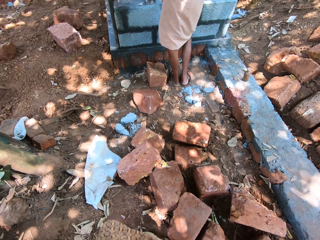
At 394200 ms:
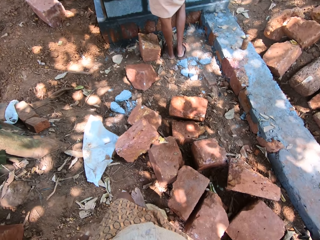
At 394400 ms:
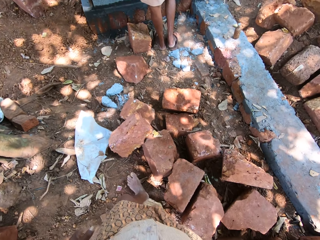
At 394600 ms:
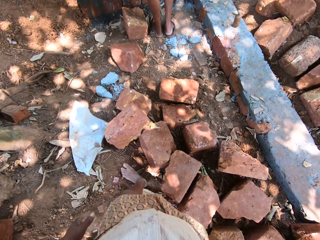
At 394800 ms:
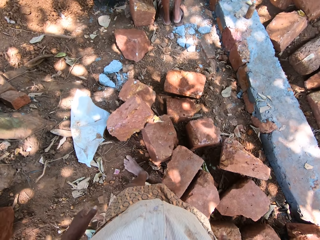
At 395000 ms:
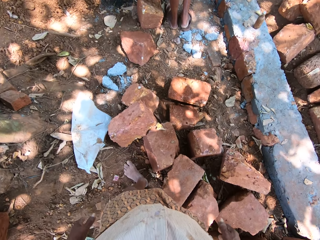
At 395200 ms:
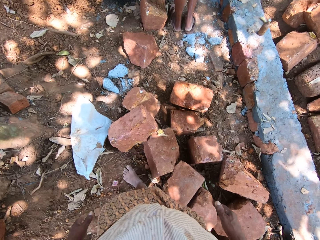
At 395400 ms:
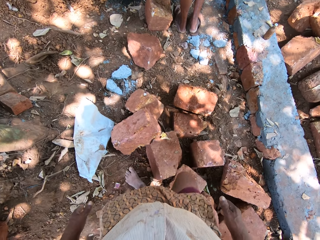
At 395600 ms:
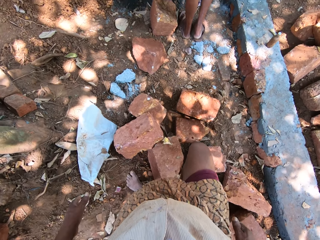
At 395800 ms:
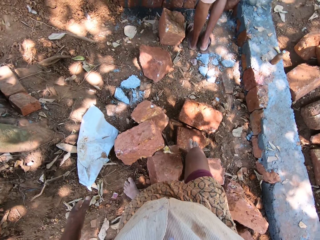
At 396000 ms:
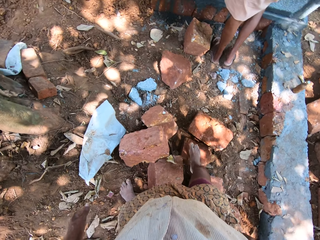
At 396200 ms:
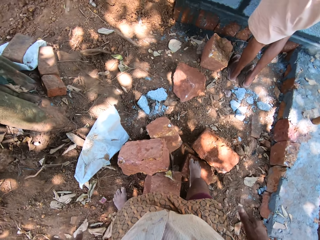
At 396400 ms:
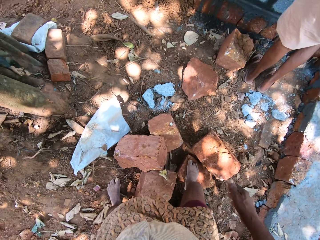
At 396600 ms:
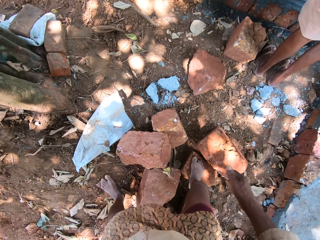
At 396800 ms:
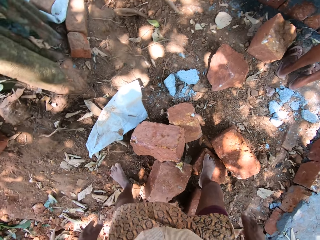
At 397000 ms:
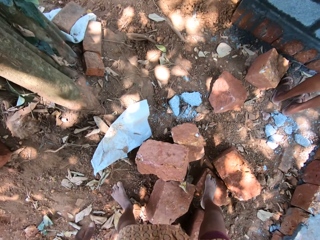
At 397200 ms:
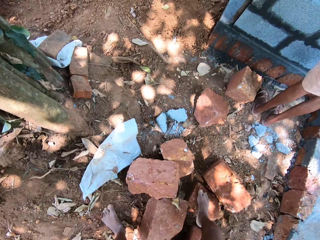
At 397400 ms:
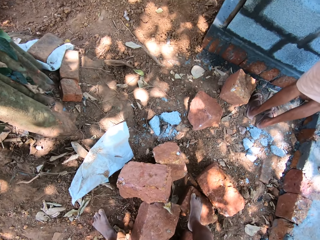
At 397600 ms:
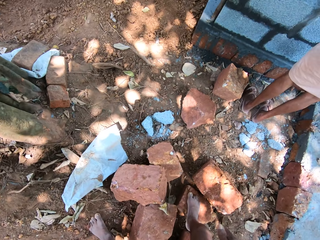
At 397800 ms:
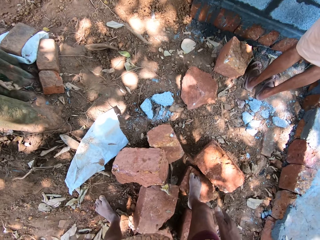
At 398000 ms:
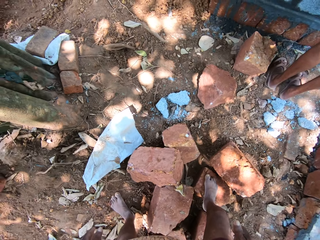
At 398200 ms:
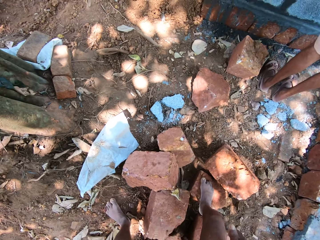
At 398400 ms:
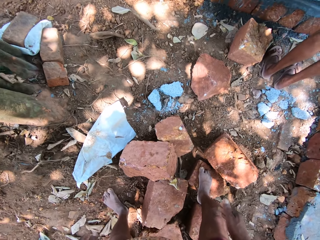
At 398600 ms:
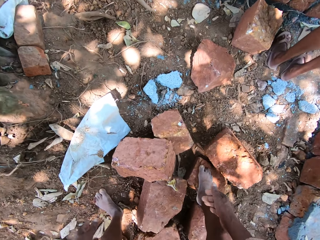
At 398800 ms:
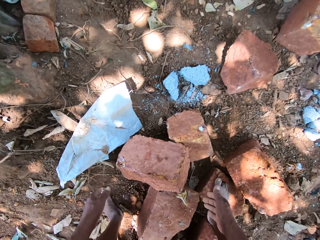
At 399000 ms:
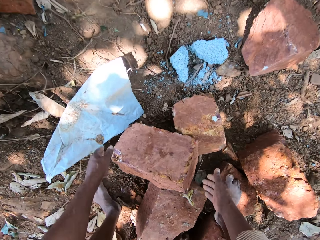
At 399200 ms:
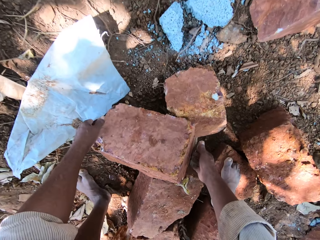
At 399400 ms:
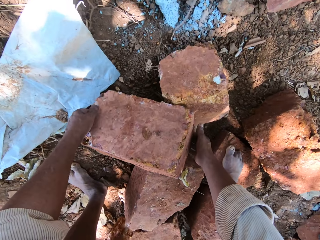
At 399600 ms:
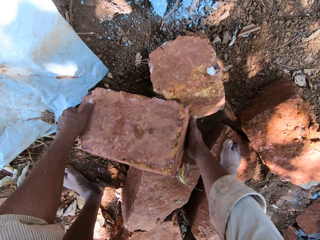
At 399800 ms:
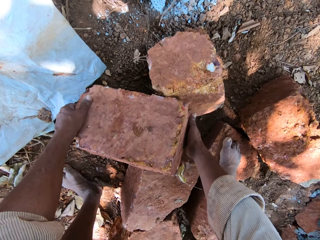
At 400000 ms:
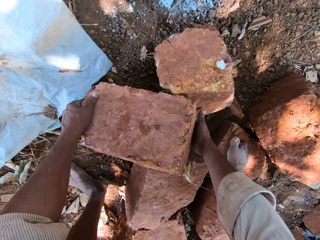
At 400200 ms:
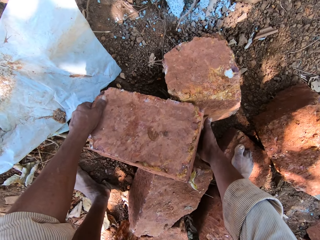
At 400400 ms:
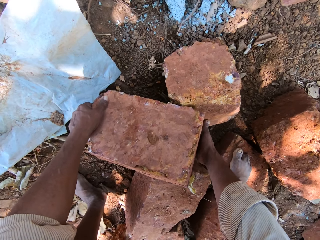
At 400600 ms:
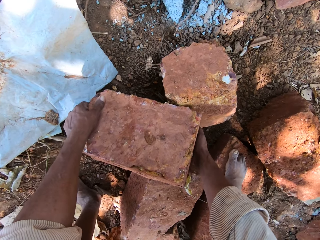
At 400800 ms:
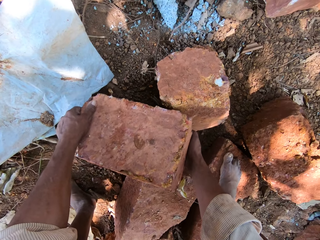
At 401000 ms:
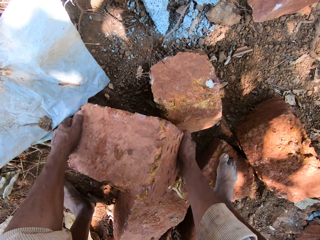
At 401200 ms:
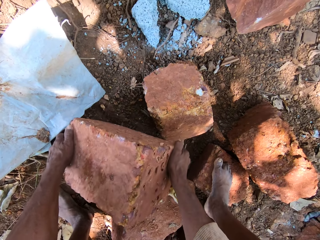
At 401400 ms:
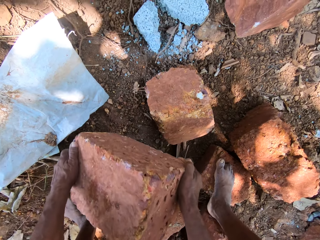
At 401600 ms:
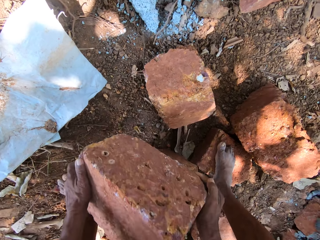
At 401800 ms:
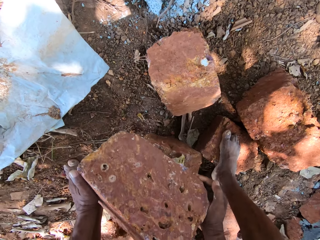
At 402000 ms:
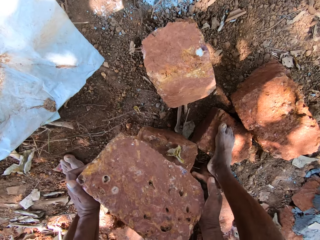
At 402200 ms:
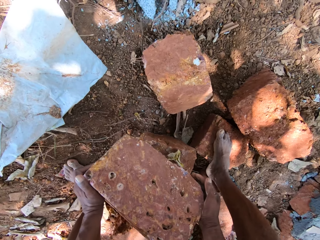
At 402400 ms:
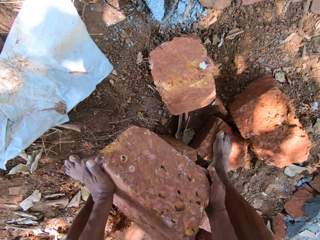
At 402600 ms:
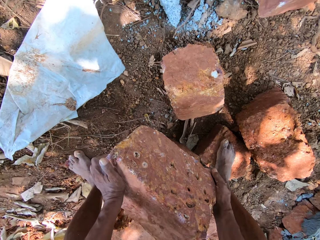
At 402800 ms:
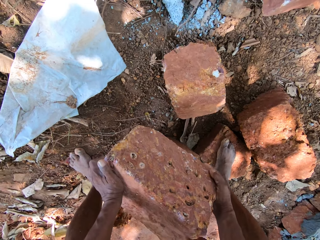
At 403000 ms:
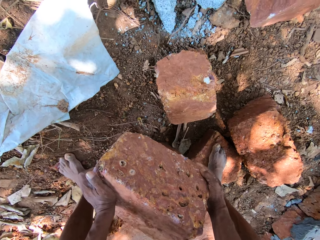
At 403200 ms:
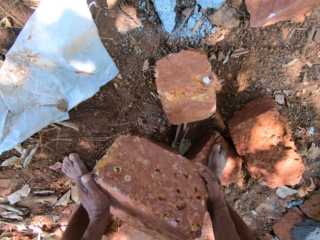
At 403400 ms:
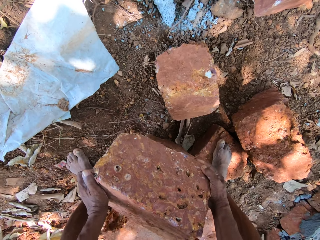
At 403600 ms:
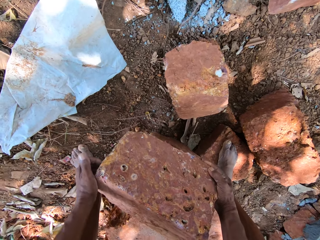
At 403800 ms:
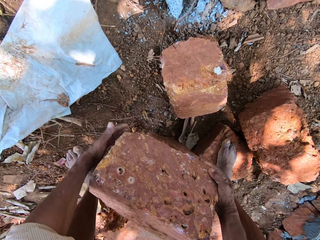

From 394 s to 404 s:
The camera wearer places his right leg on a brick on the ground. He carries the brick from the ground with both hands.

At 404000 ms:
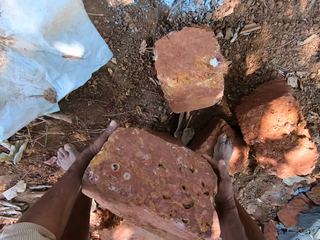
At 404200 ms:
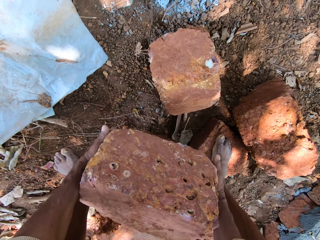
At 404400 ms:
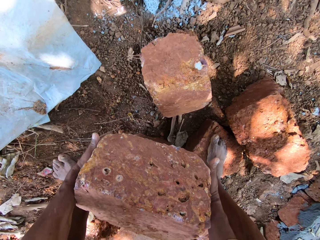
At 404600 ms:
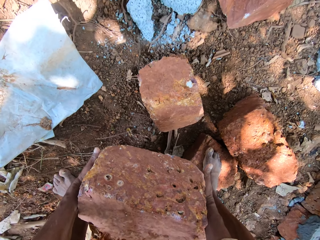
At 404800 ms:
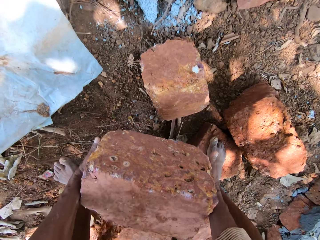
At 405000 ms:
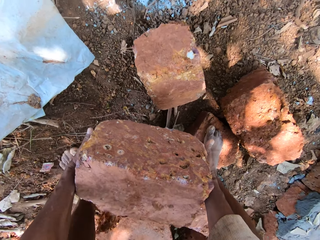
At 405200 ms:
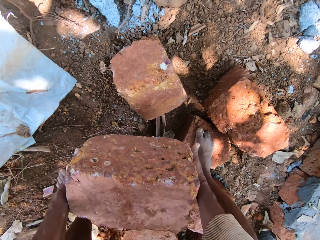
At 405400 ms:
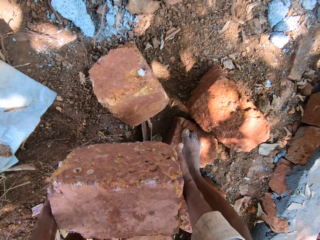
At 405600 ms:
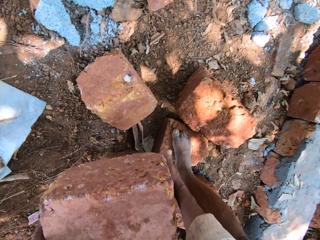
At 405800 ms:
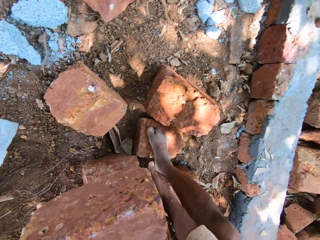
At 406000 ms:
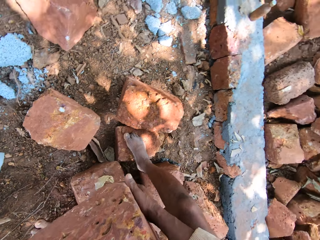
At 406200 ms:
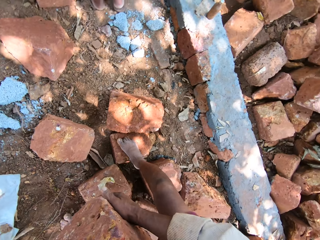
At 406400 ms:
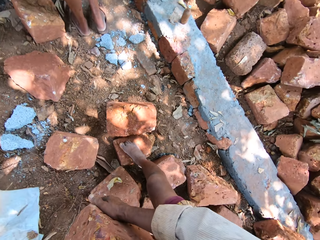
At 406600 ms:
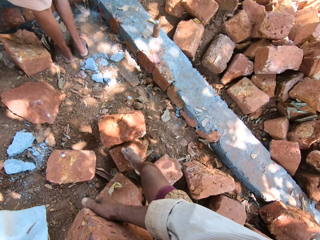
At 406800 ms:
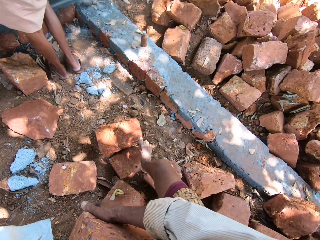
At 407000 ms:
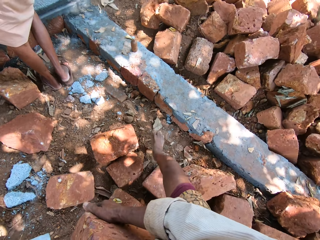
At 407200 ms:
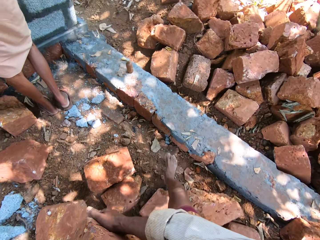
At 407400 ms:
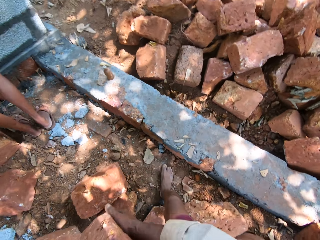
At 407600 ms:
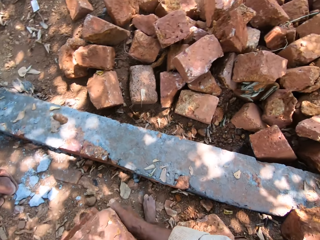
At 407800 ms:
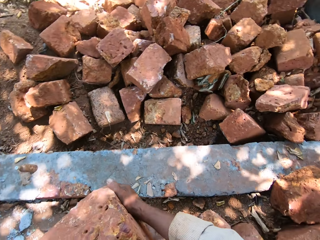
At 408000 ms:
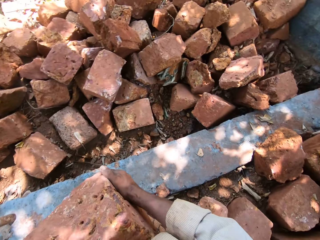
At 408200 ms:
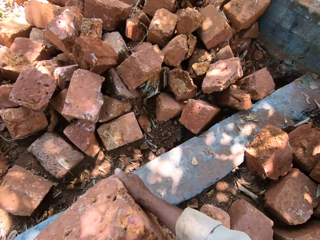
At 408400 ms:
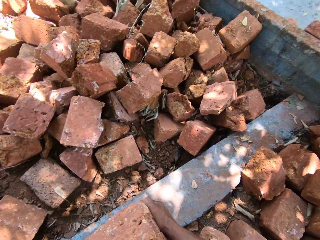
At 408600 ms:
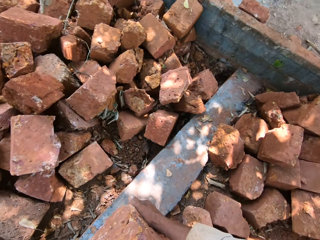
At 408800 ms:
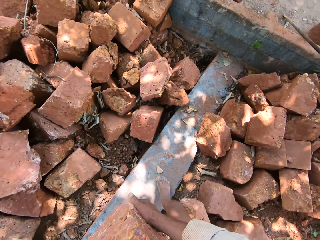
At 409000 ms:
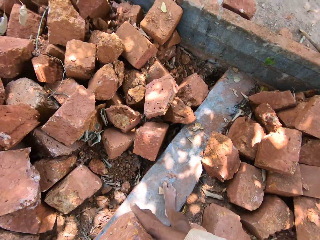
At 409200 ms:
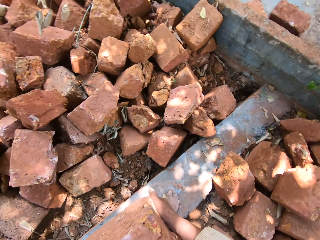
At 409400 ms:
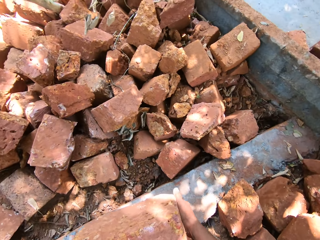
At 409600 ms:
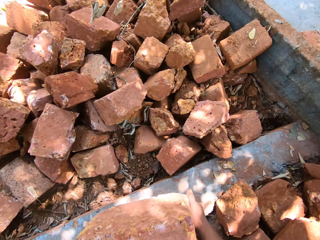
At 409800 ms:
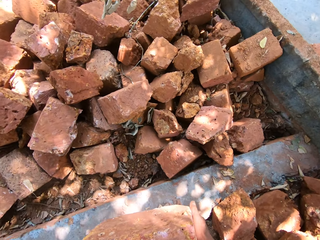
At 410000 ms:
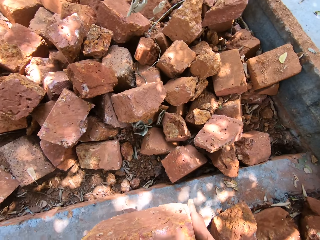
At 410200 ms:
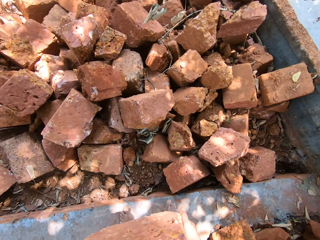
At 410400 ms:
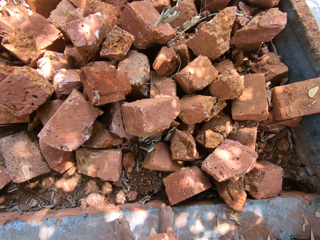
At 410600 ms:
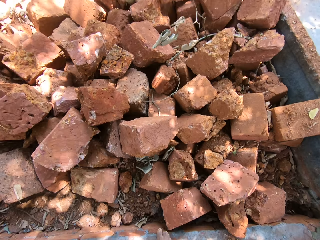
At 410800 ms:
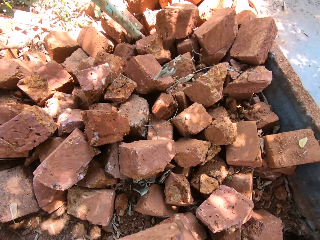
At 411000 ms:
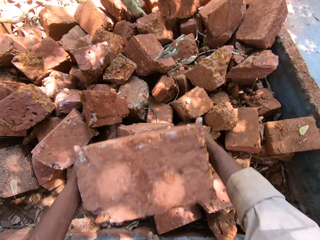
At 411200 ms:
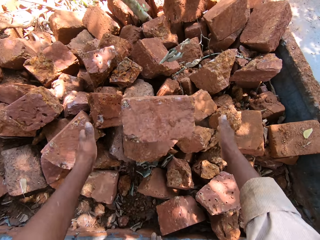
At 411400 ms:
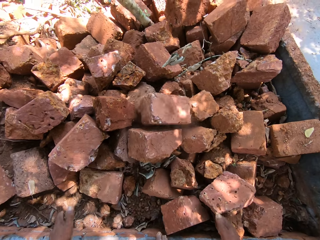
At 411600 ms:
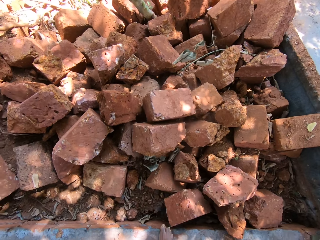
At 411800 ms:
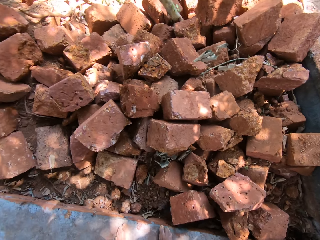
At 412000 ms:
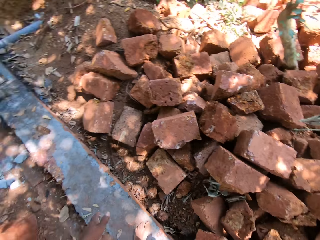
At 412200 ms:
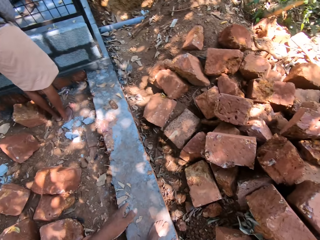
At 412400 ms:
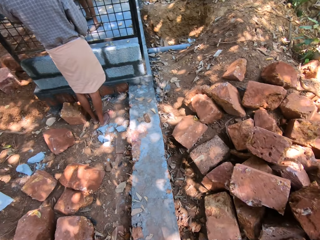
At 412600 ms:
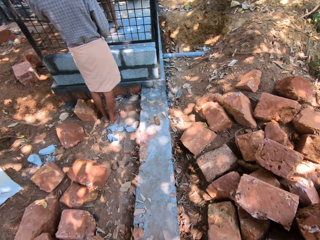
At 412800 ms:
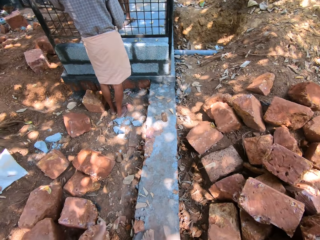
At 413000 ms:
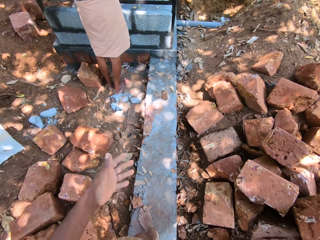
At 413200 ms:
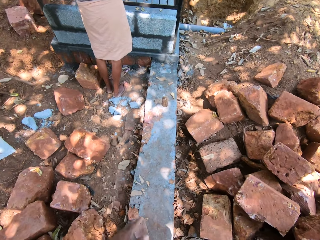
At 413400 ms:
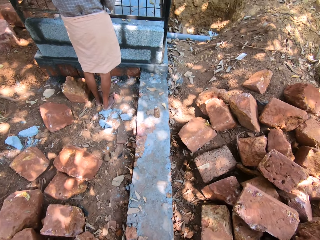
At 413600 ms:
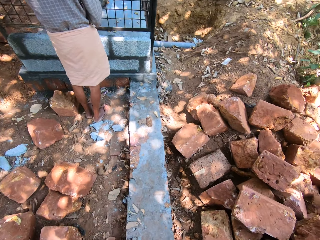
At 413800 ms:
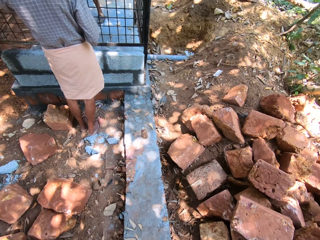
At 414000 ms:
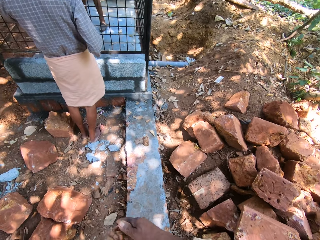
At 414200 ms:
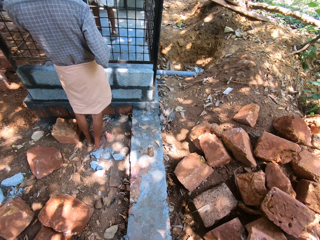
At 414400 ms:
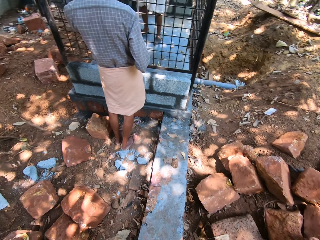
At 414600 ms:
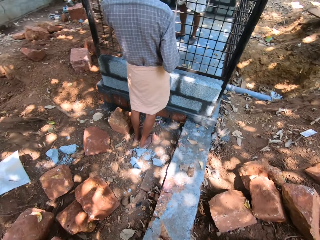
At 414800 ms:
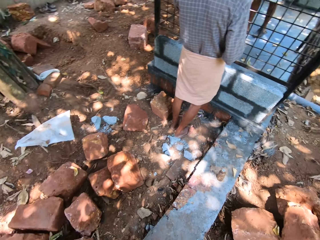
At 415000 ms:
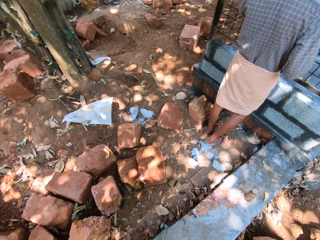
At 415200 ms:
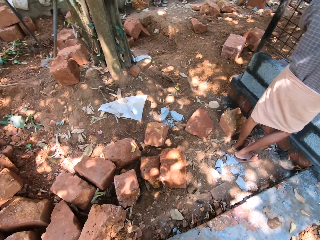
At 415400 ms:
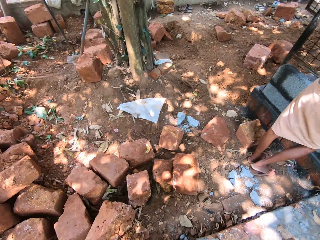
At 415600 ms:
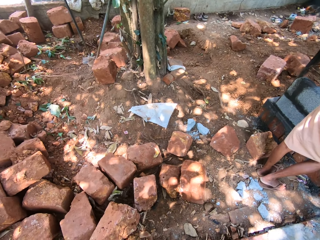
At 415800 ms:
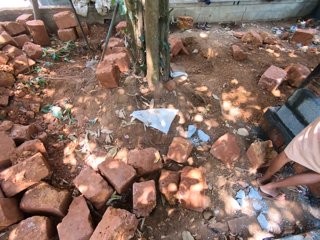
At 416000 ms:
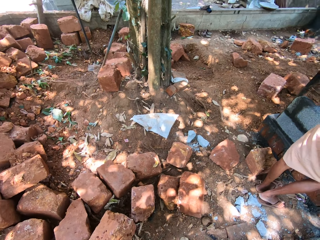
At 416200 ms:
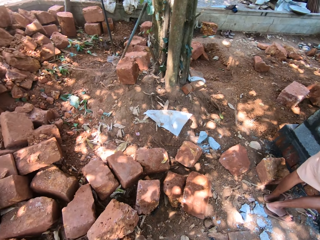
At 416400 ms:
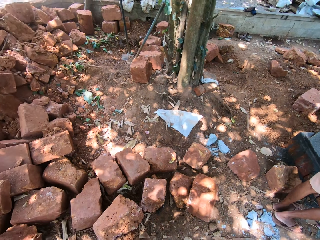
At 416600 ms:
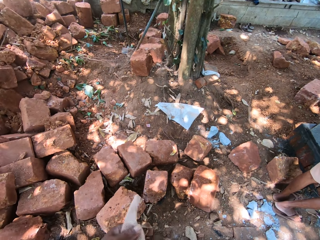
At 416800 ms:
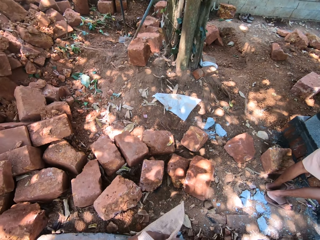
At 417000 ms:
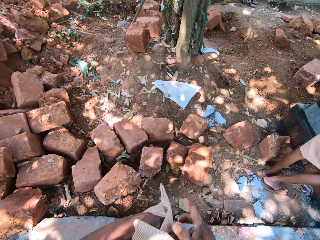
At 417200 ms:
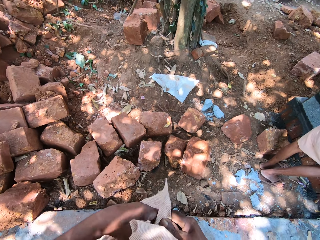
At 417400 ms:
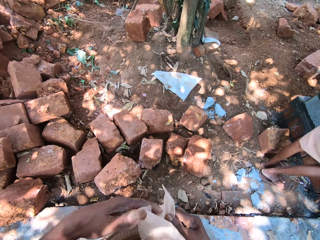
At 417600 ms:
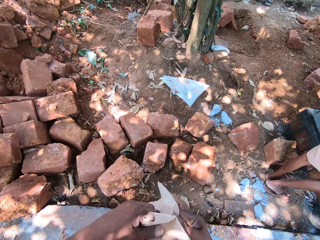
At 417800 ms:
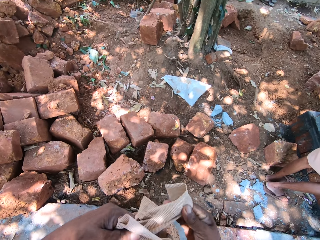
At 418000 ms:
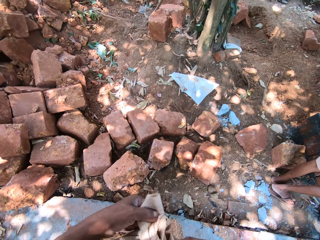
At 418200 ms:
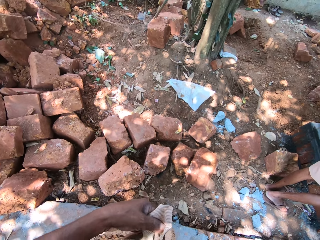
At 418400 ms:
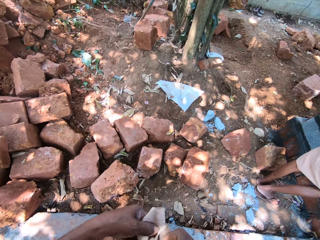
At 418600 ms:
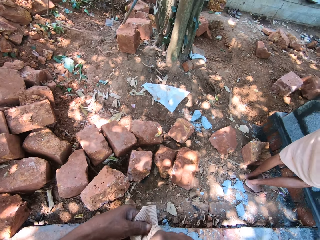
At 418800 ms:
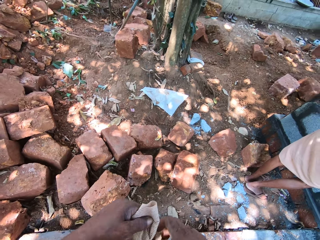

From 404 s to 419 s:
The camera wearer lifts his right leg from the brick on the ground. A man converses with another man. The camera wearer places his right leg on the ground. He holds the brick. He places his right leg on the cement fence ground. He drops the brick on the bricks on the ground with both hands. He ties his shirt with both hands.
